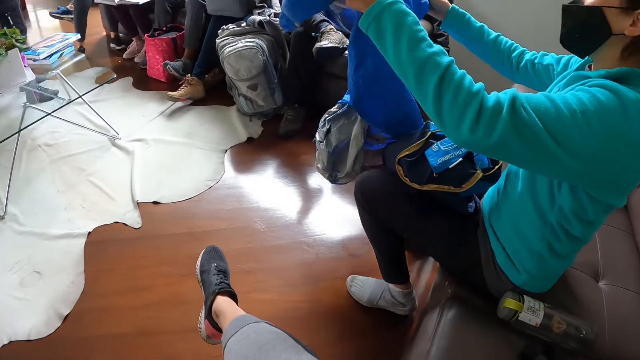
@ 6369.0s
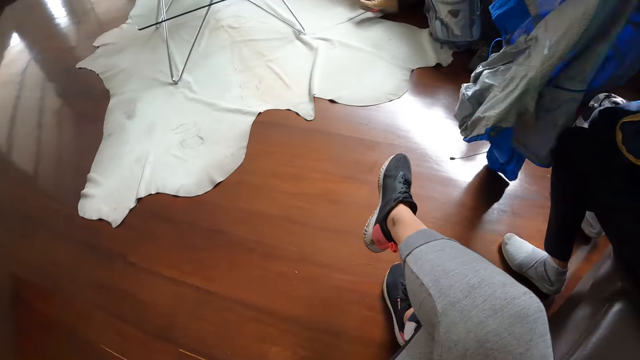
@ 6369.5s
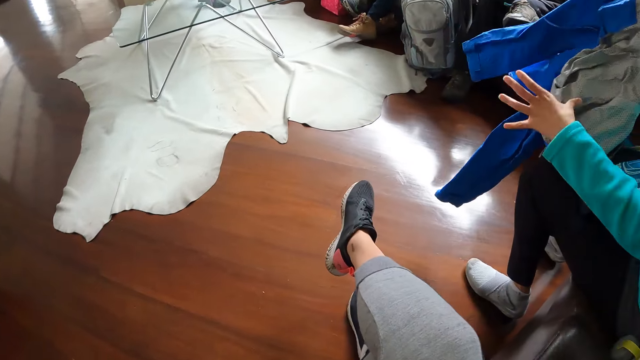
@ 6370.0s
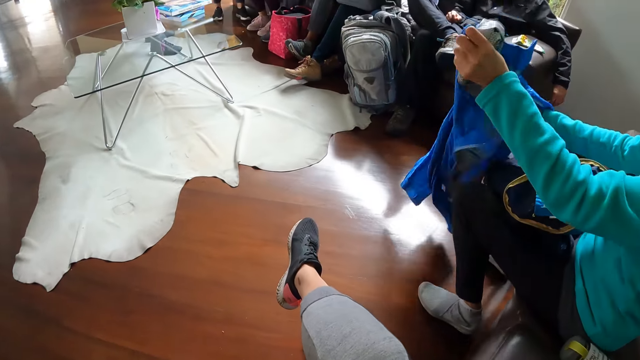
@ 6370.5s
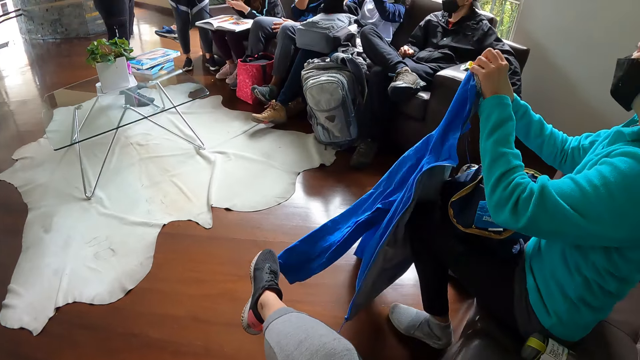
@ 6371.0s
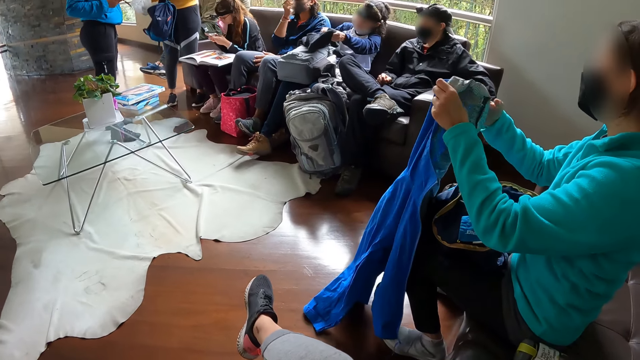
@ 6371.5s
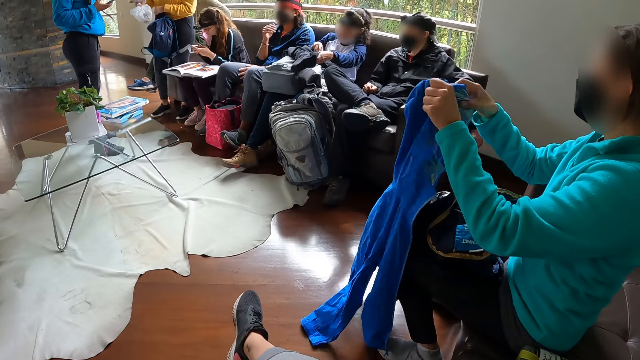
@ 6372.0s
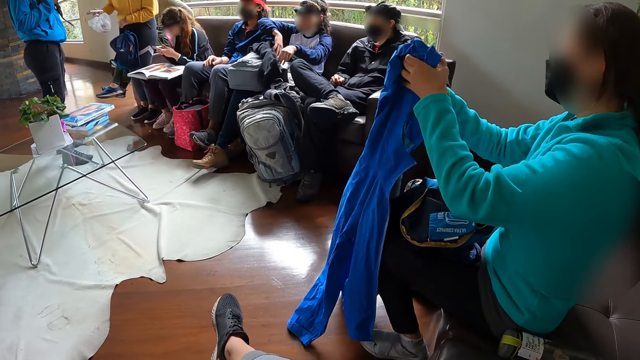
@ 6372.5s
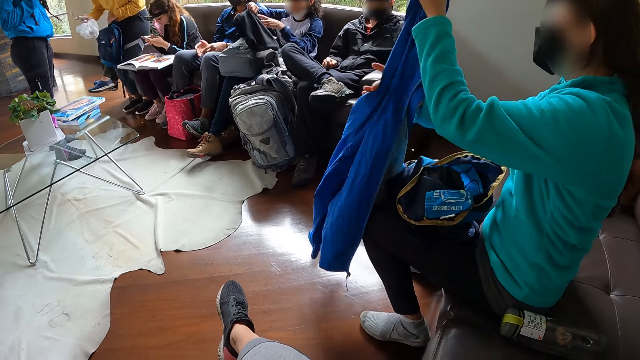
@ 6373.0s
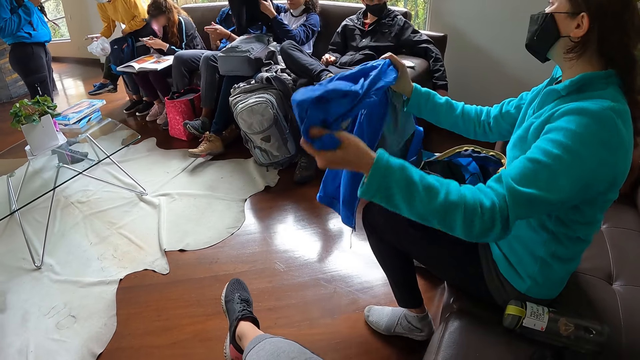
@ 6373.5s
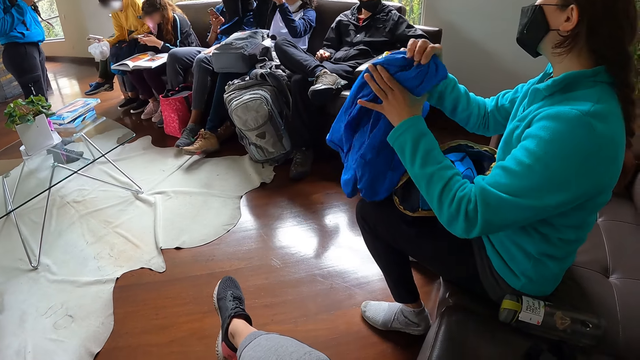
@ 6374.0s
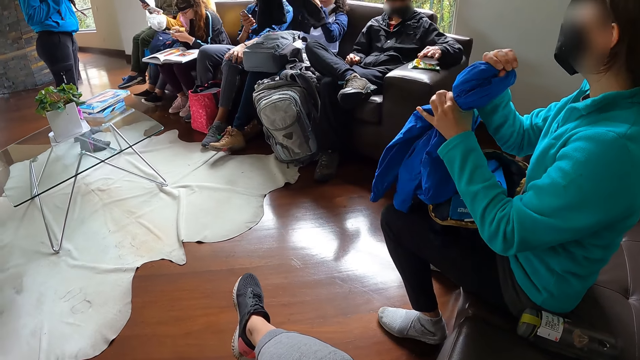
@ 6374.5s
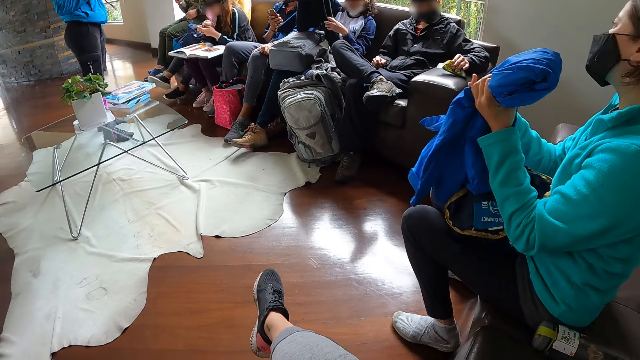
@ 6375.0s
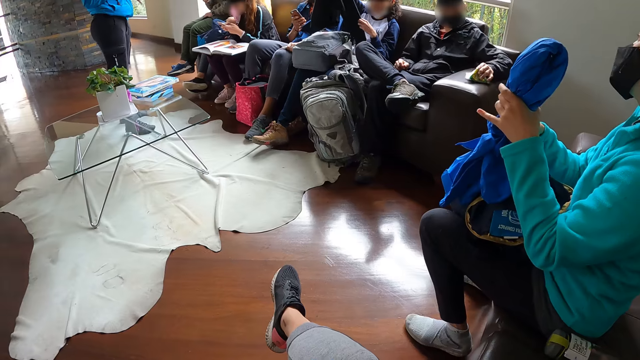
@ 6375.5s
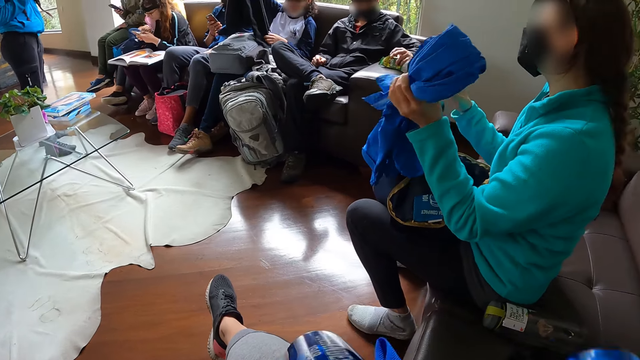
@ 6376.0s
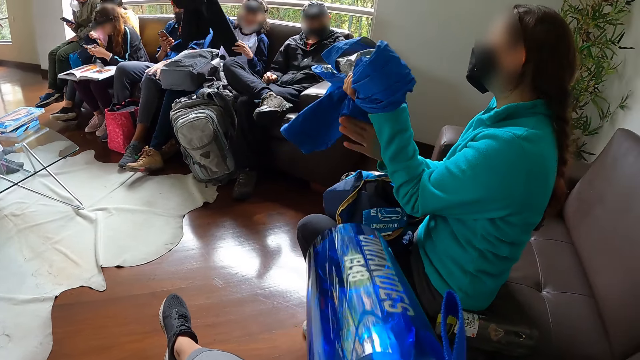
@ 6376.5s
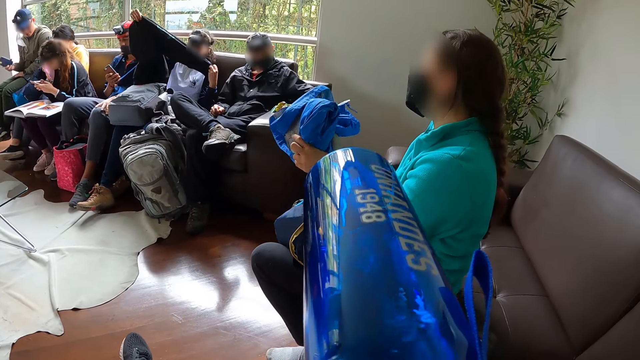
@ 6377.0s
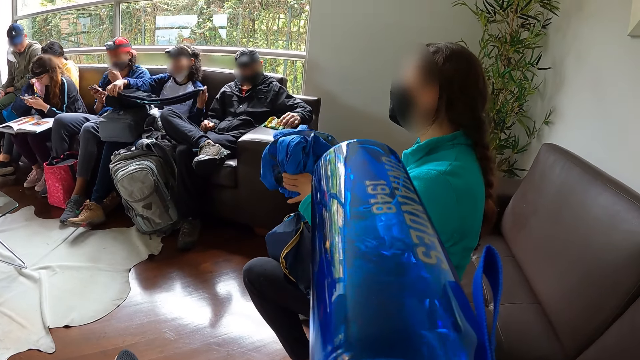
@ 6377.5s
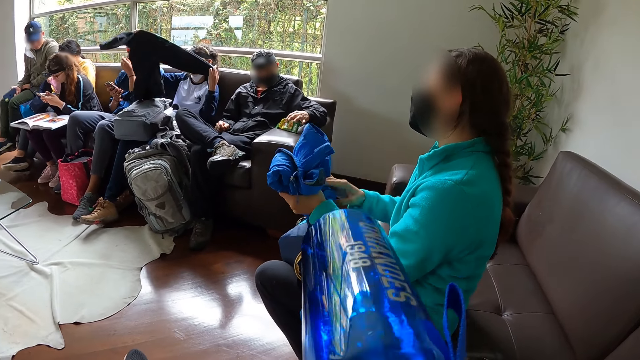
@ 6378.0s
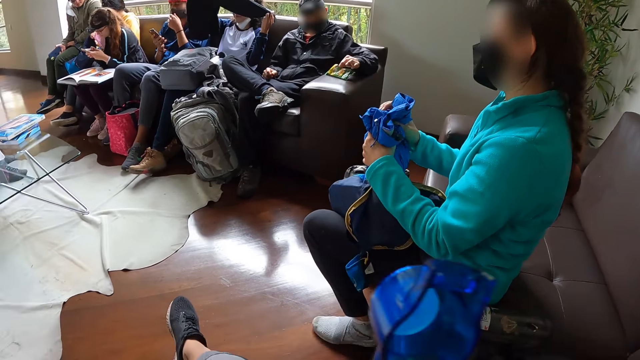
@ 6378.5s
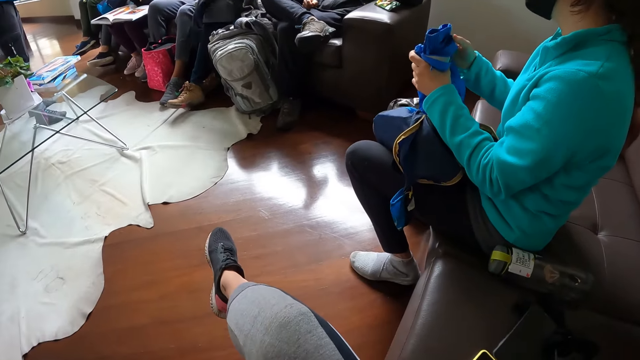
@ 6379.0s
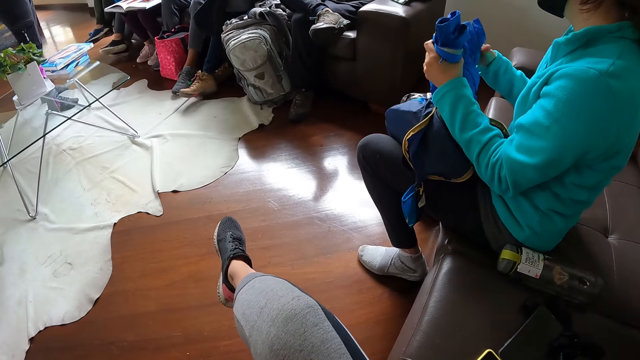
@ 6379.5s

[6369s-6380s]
A woman folds the cloth with both her hands. The camera wearer drinks from the water bottle in her right hand.

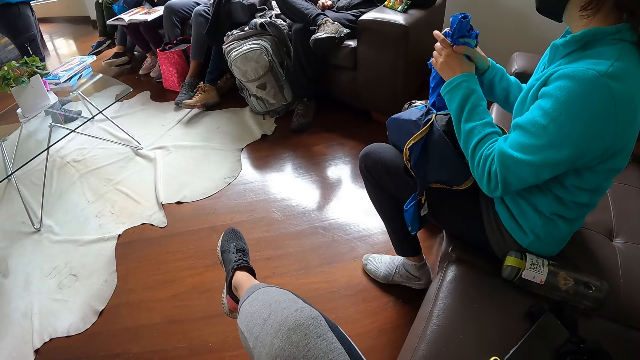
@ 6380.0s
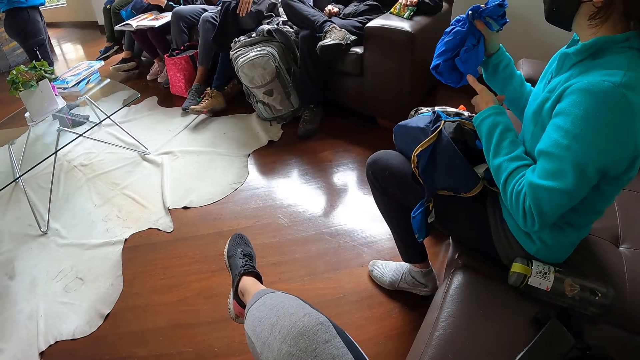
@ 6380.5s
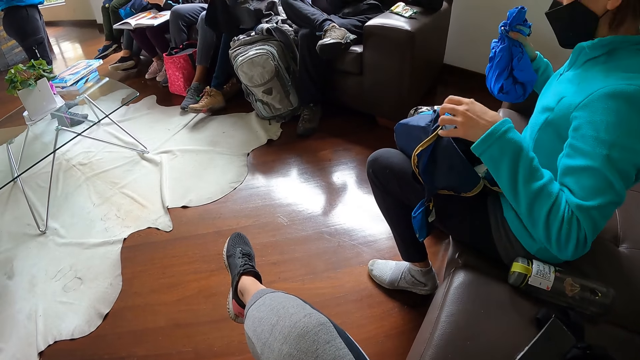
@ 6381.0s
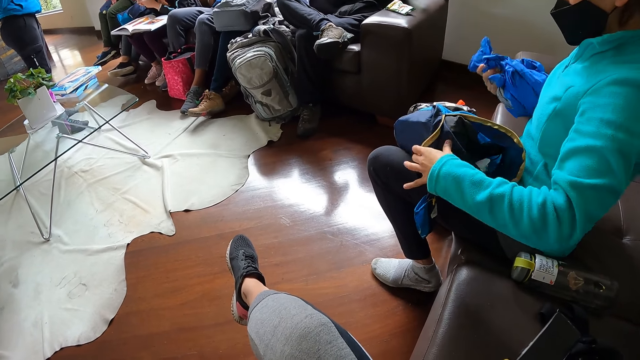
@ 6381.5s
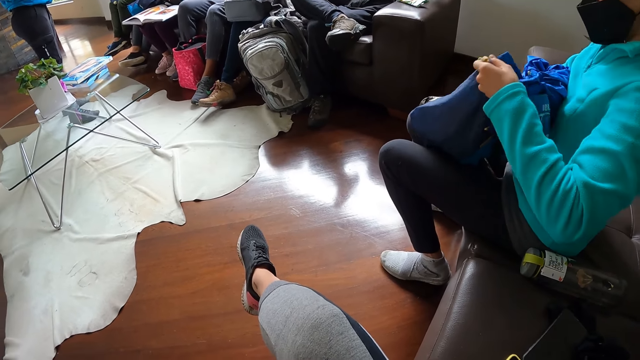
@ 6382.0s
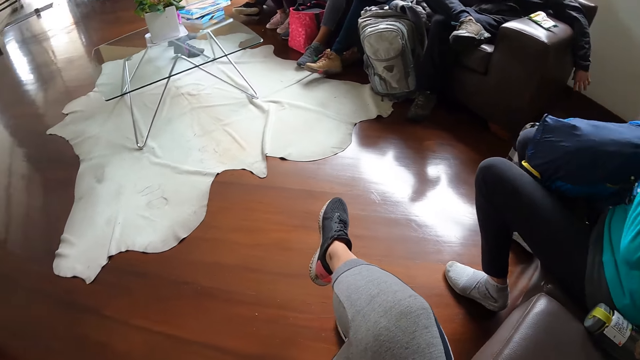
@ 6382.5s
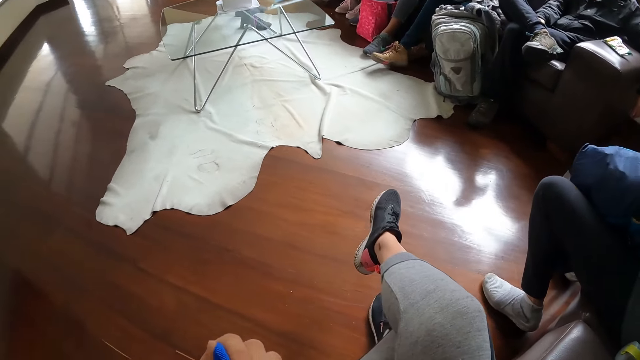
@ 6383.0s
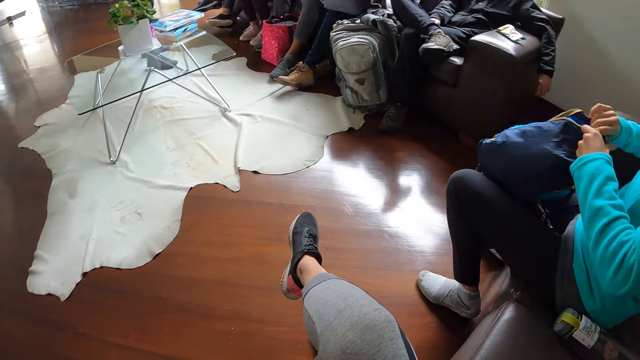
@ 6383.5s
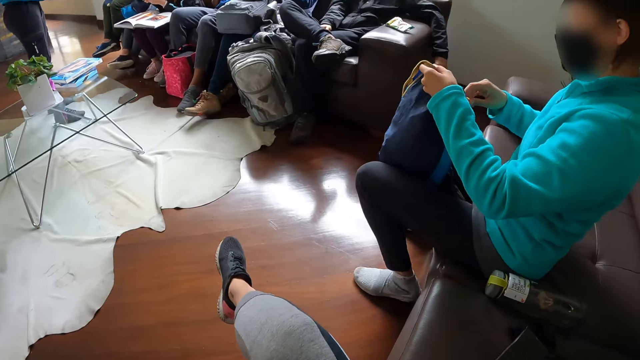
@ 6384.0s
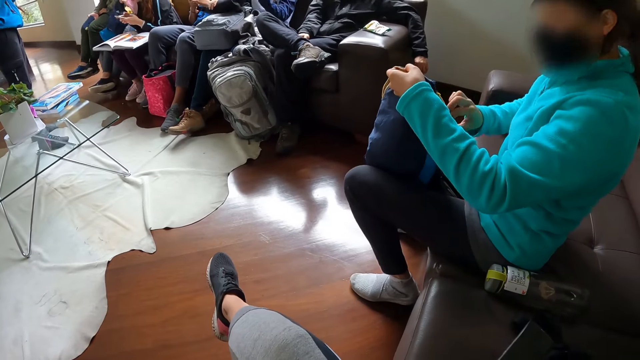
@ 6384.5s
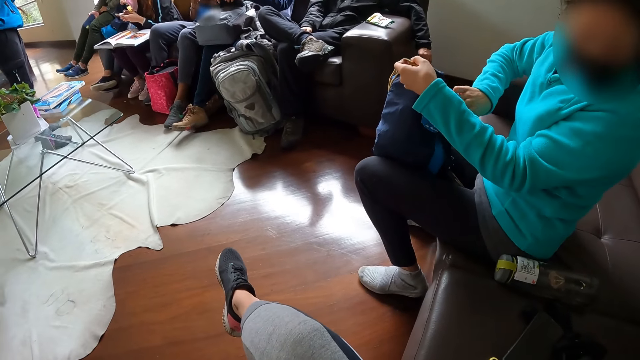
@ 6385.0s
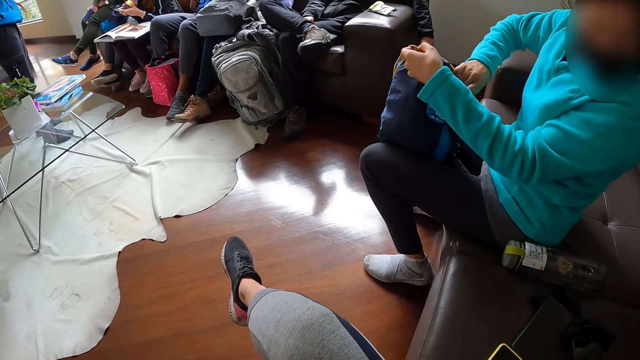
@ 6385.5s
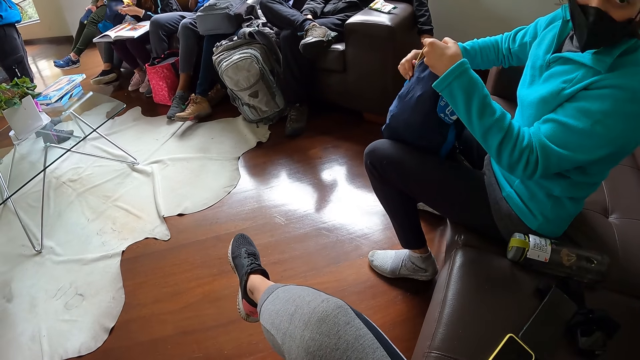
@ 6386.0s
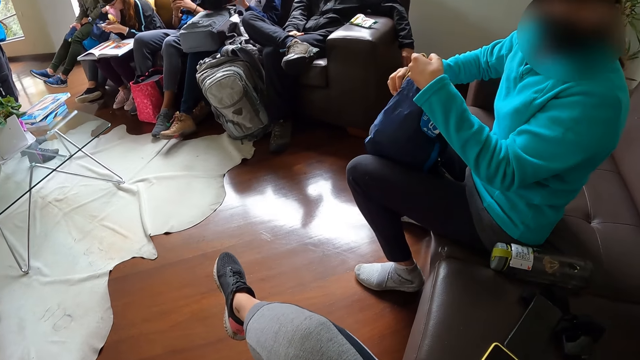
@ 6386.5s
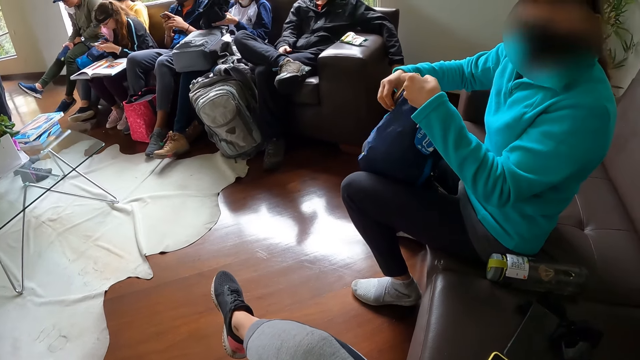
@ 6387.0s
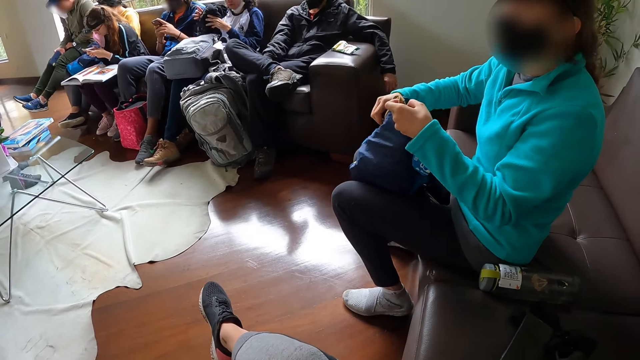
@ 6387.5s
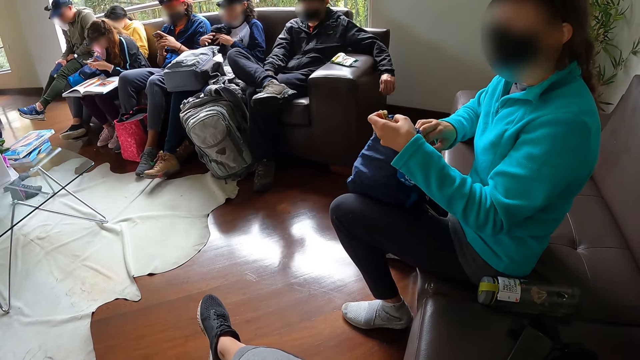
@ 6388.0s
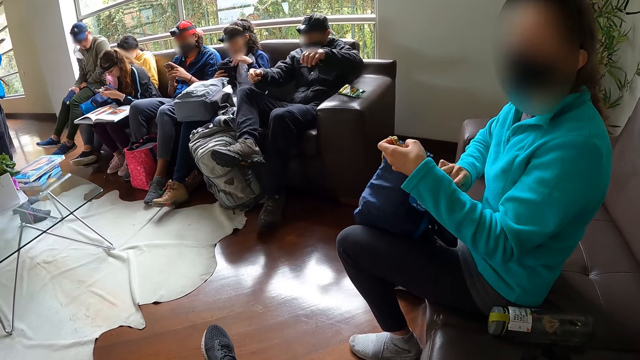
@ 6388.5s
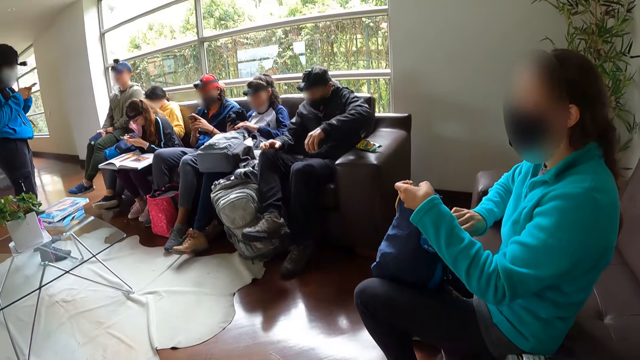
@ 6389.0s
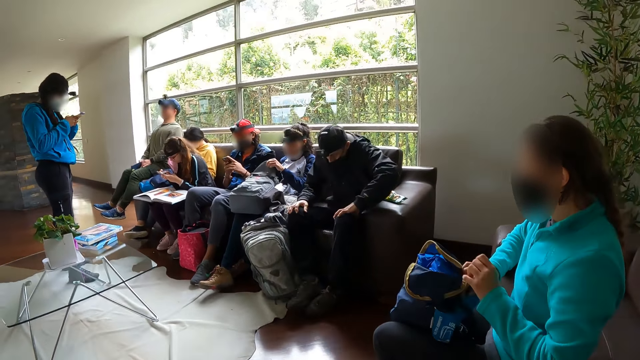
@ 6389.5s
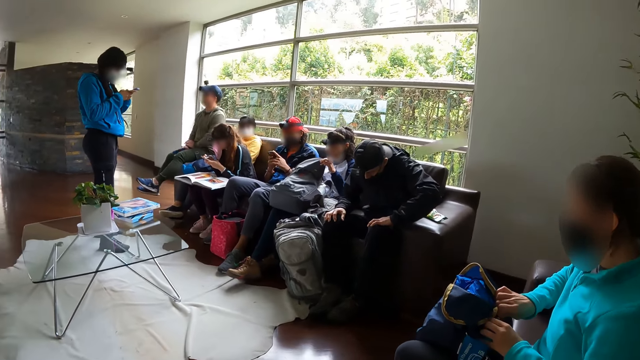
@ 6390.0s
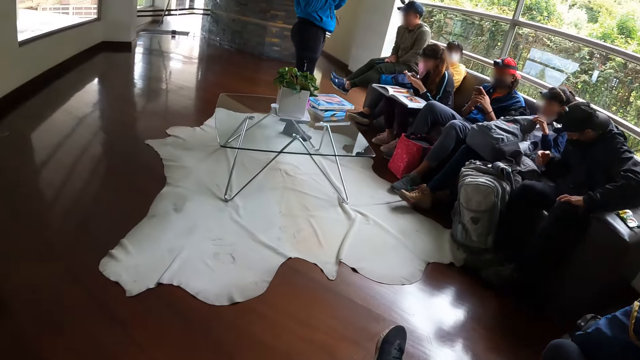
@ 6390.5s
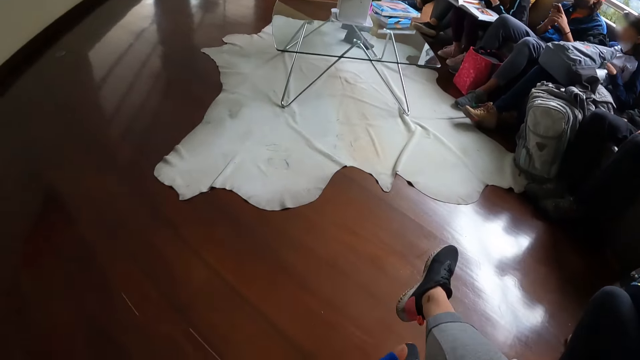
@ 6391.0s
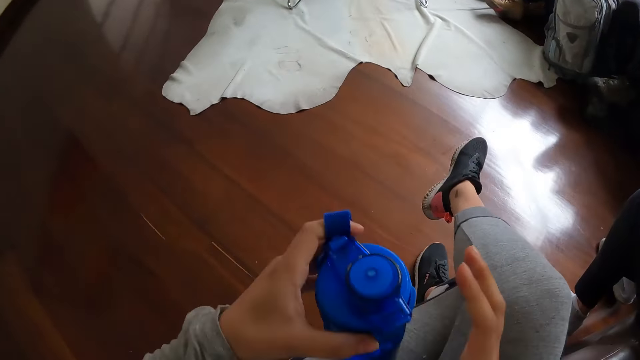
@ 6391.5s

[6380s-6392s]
The camera wearer closes the bottle. A woman puts the top in her right hand inside the bag on her thigh. The woman moves her right hand on the bag on her thigh. Another woman puts the top in her right hand into a bag on her thigh.
